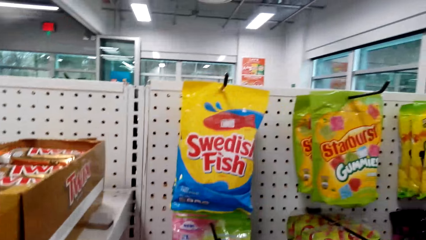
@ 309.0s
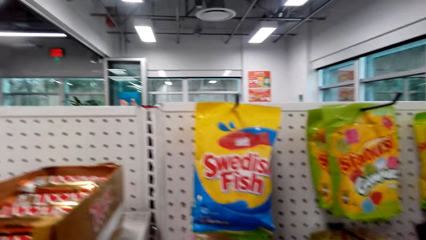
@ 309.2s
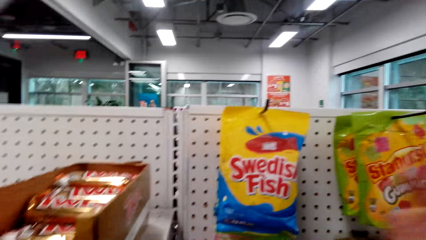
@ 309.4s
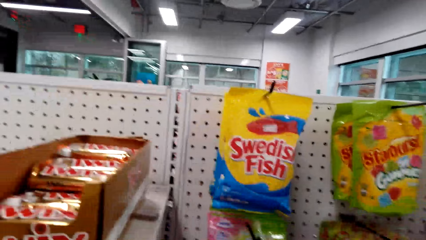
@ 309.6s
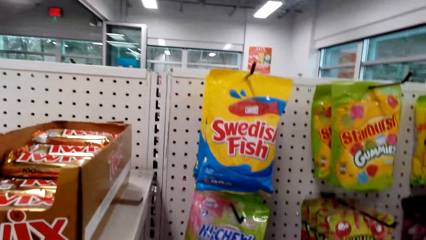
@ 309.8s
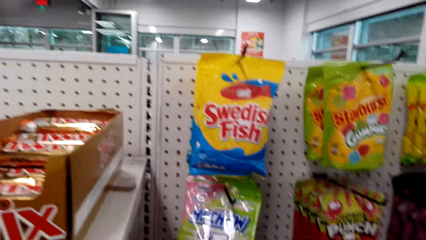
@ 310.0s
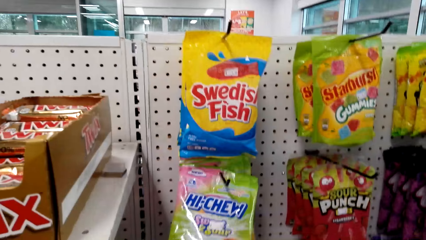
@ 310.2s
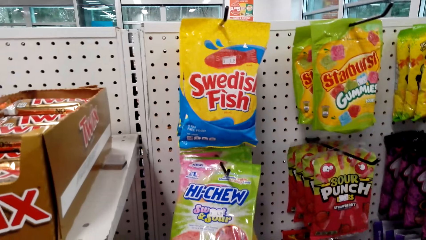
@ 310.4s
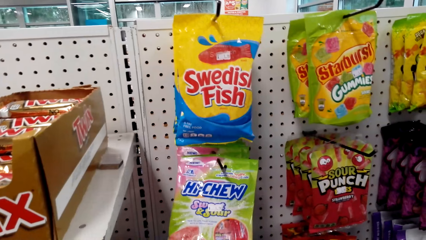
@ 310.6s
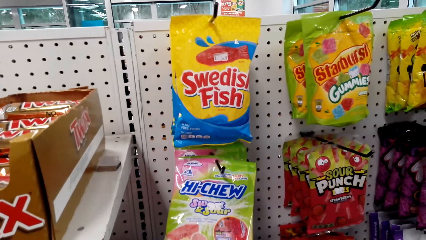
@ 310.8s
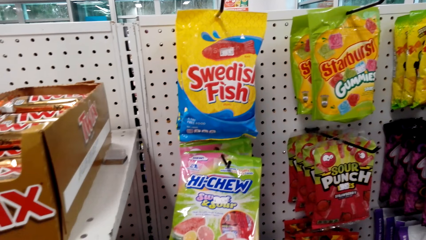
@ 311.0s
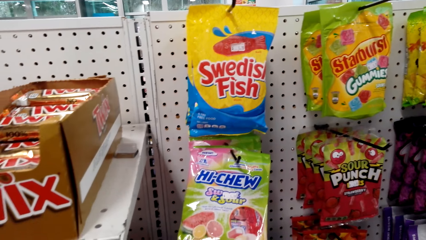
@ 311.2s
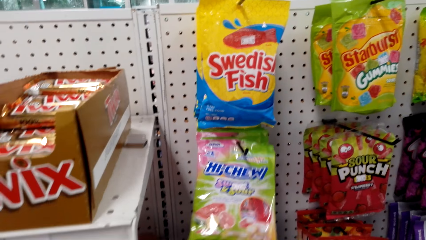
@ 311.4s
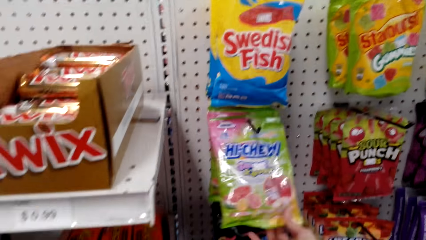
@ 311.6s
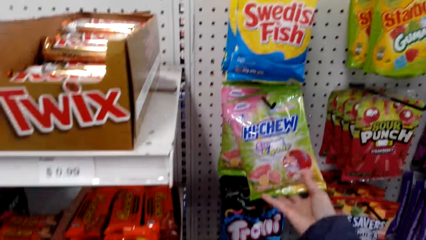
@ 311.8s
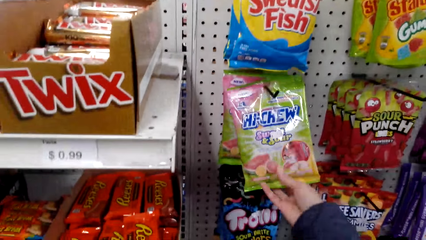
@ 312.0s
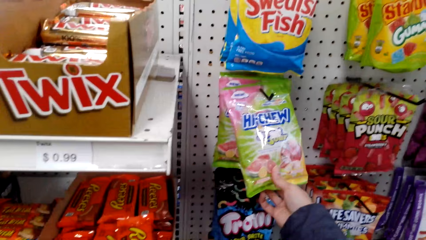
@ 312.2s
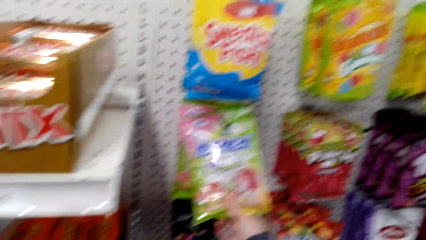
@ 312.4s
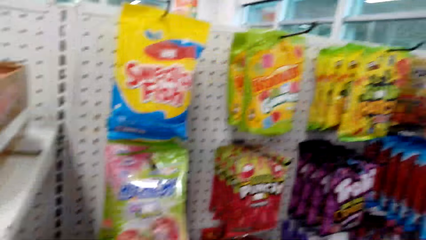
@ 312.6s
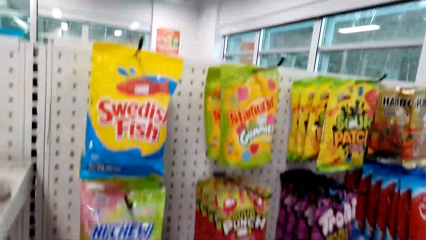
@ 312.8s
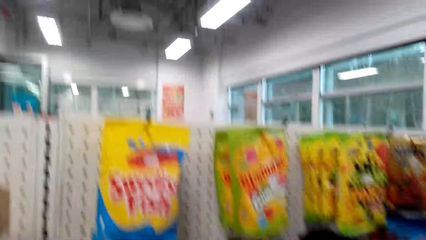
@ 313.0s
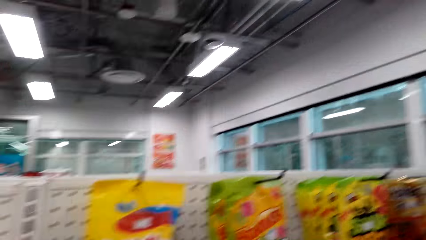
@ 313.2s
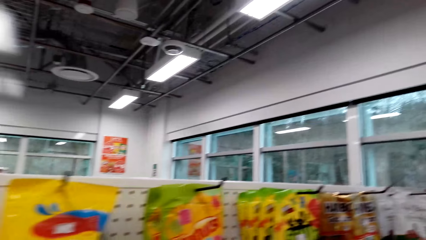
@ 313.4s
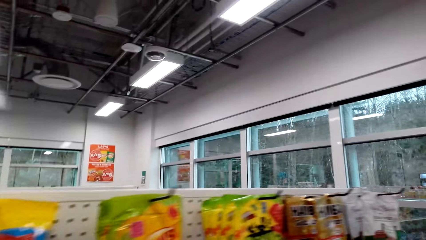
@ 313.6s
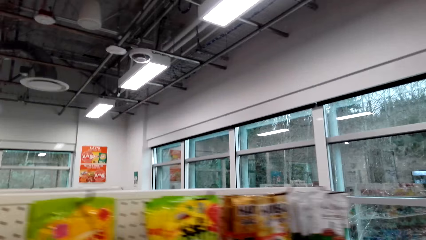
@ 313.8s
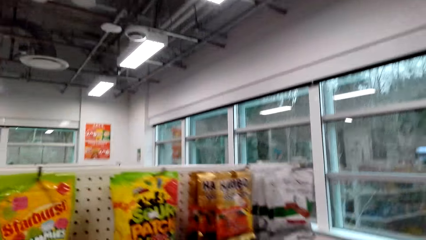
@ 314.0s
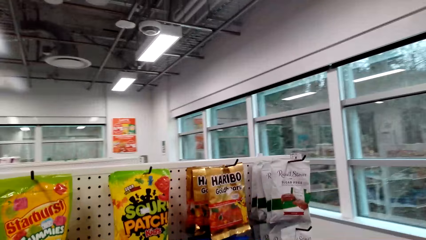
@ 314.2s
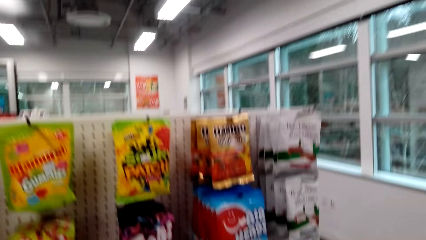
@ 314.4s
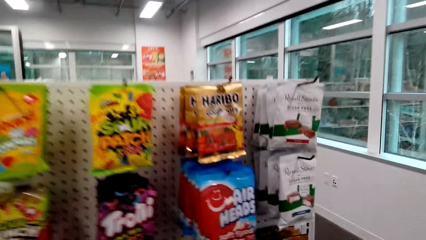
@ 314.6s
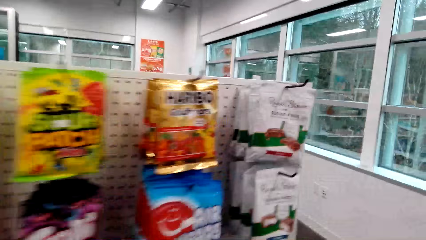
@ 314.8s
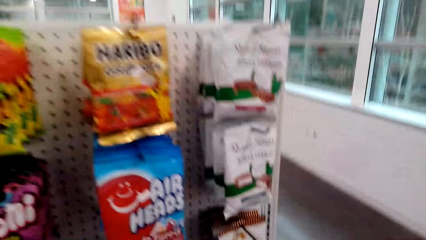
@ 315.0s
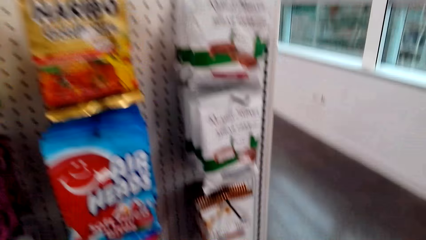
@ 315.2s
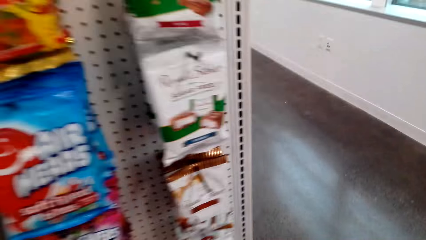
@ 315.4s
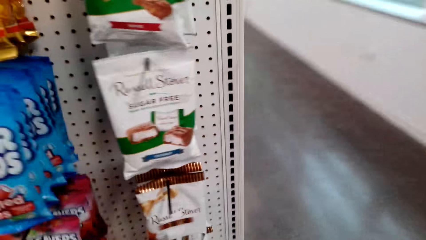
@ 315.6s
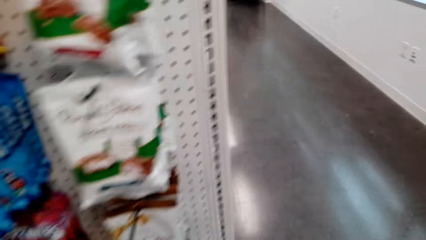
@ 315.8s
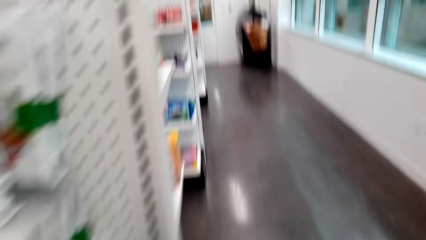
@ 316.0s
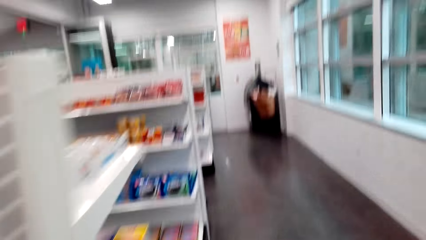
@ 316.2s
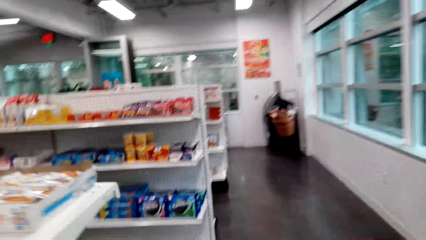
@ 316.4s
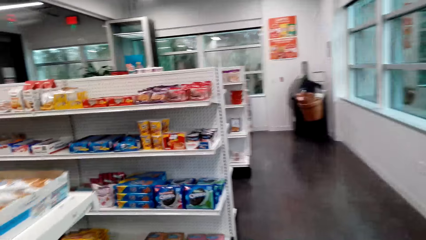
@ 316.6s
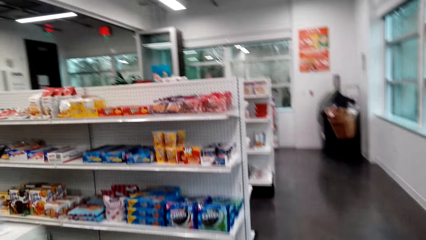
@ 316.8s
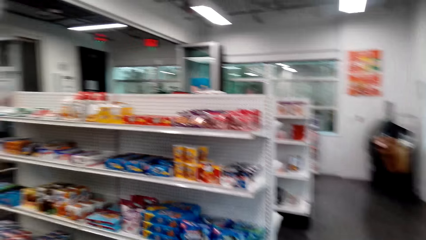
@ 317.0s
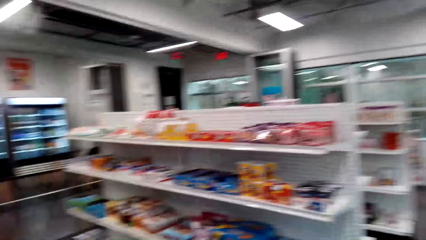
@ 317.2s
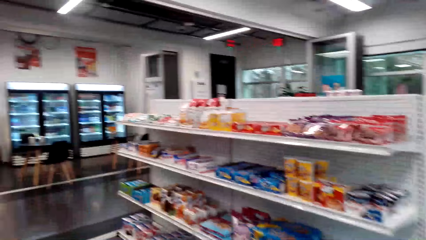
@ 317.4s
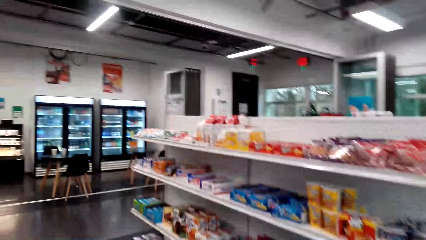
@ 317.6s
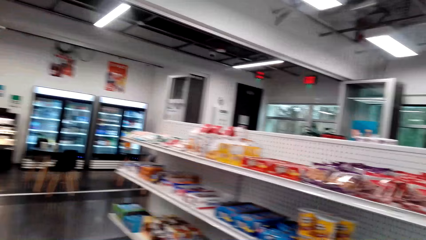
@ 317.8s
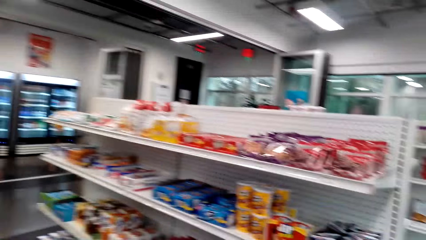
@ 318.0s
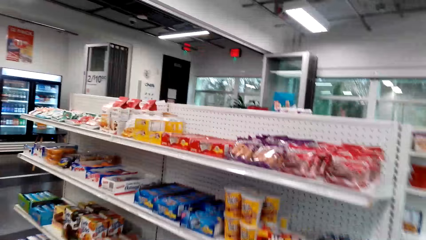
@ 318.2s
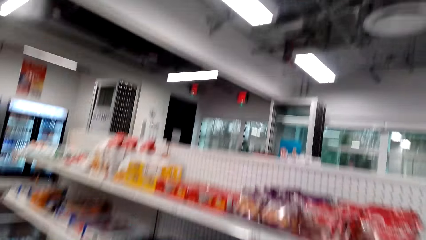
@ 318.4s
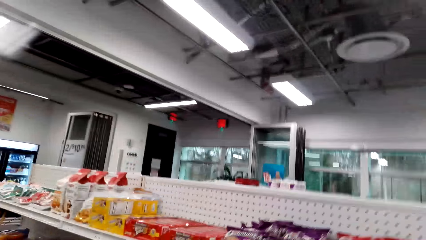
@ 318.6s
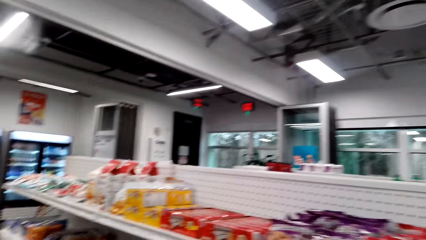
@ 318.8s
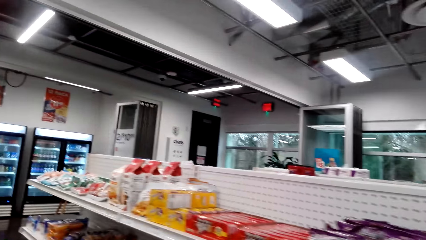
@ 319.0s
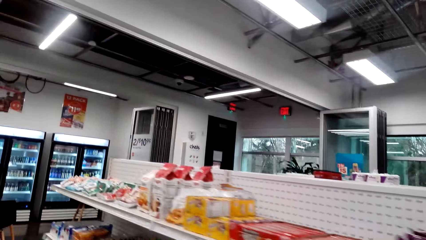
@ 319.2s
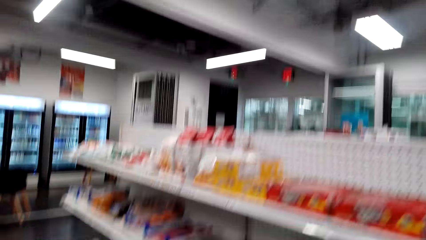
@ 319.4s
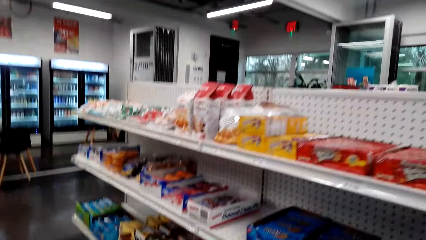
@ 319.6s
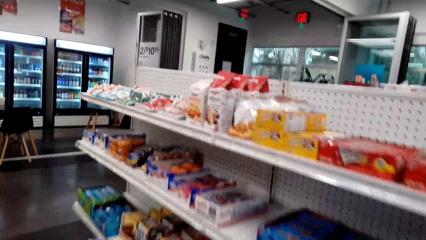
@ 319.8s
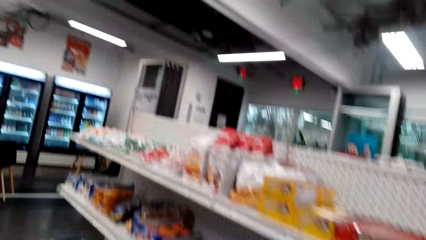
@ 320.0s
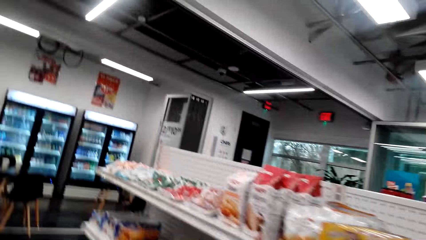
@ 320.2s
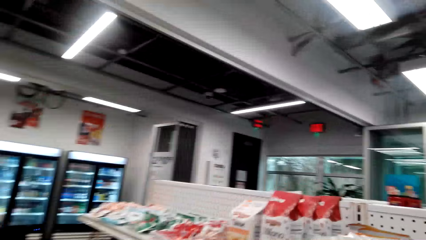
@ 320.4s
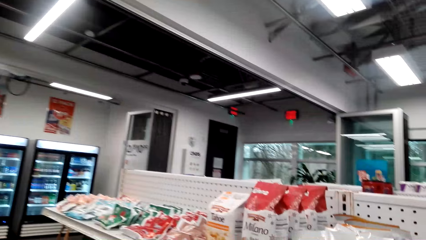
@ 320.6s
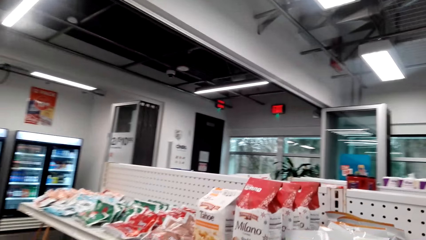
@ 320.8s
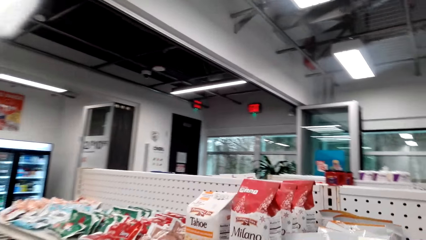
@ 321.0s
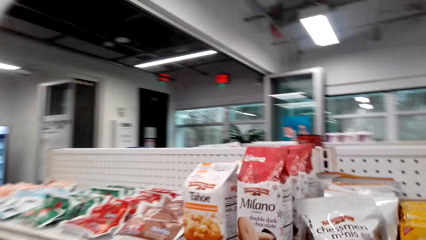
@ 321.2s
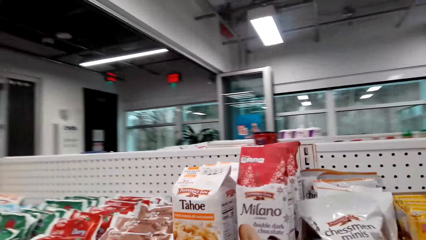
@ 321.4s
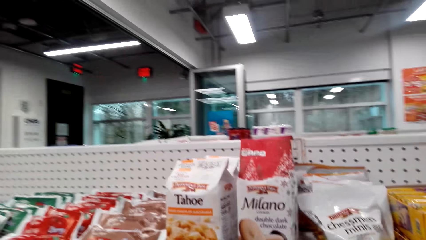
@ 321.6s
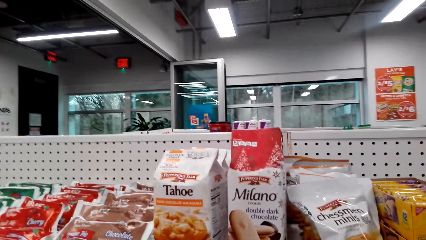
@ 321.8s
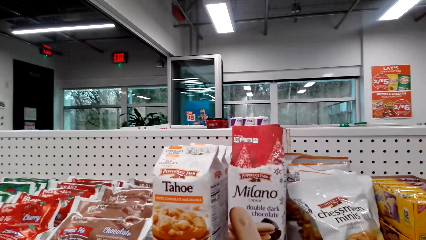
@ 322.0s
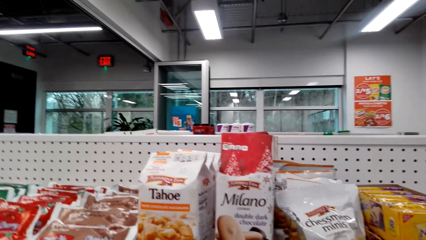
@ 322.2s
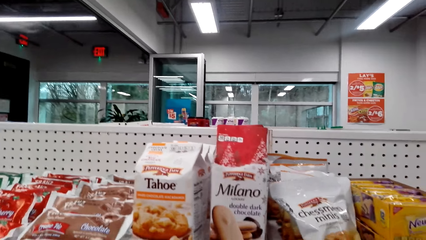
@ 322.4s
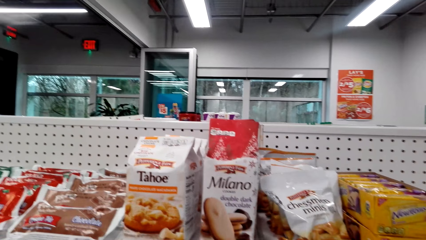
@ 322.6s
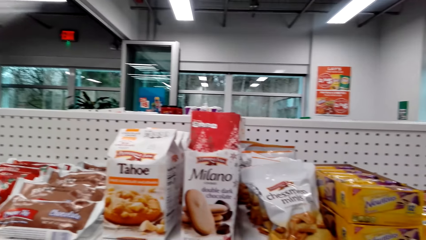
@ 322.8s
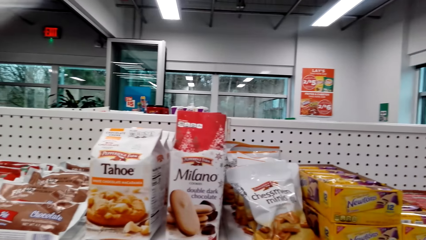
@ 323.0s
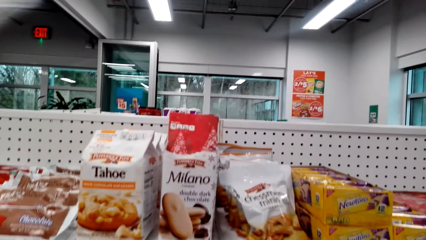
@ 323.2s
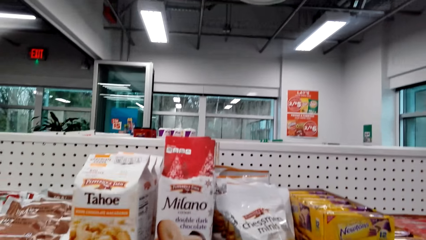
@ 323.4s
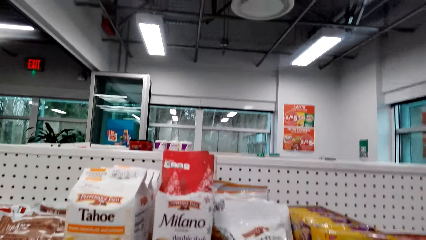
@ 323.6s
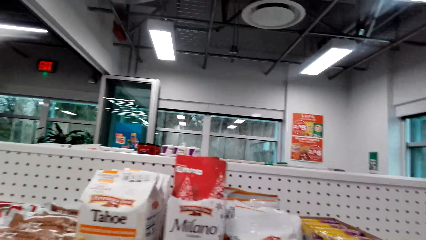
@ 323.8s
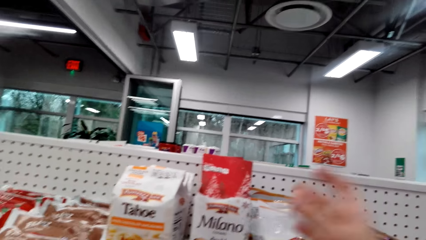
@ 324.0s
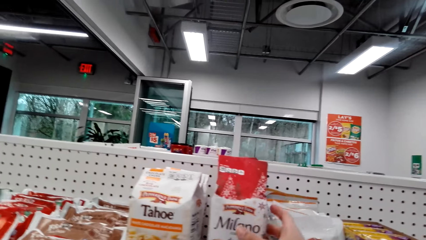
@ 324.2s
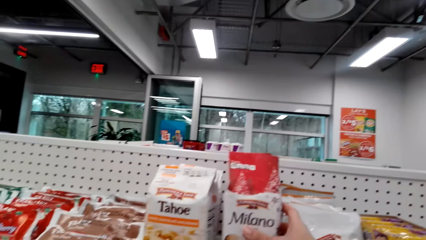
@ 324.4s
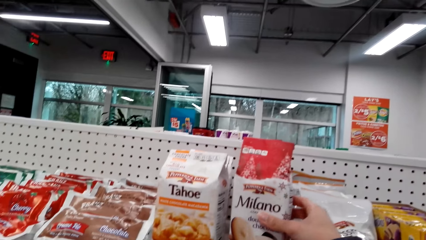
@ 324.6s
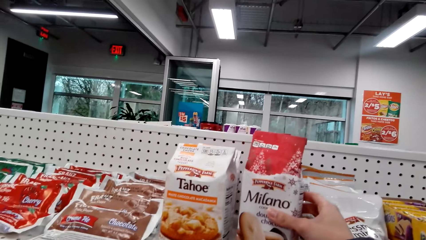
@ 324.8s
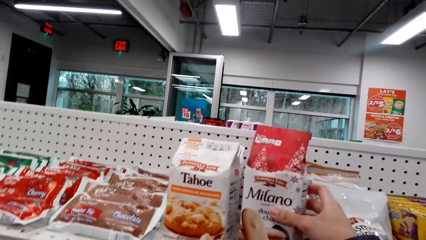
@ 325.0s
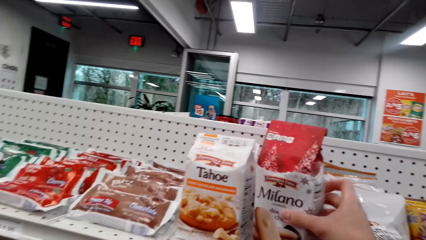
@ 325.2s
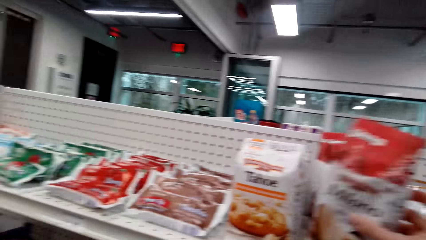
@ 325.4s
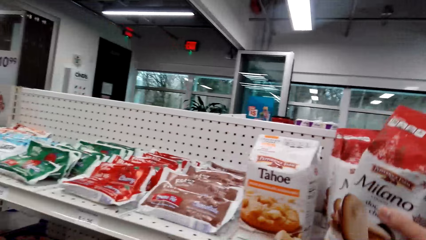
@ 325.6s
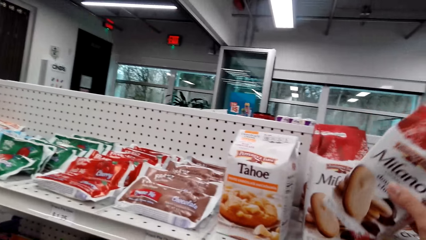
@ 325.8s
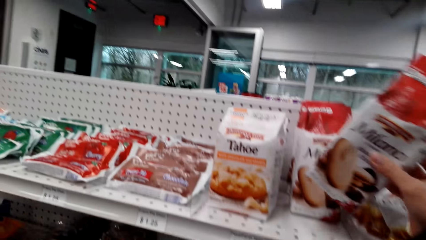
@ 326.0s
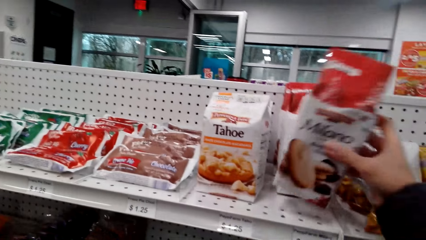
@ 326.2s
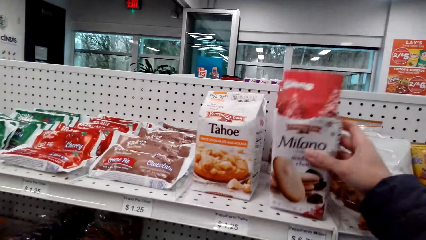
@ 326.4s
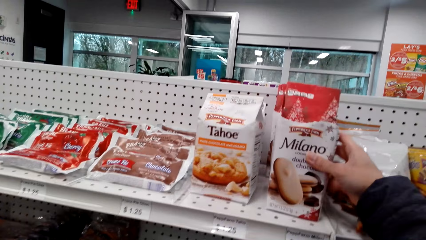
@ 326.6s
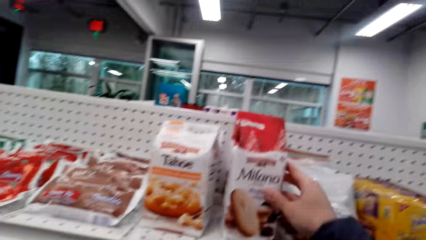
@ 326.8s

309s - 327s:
The camera wearer touches a Hi-Chew sachet on the shelf. They pick a Milano sachet from the shelf. They touch the Milano on the shelf.
